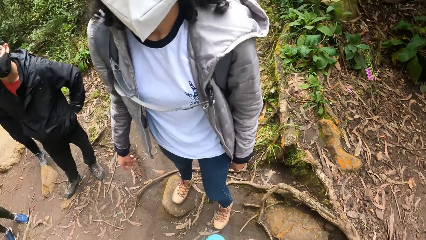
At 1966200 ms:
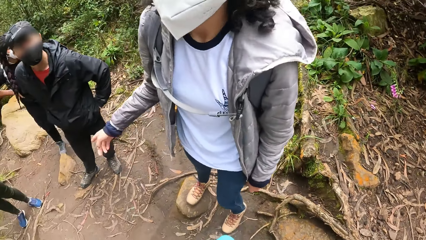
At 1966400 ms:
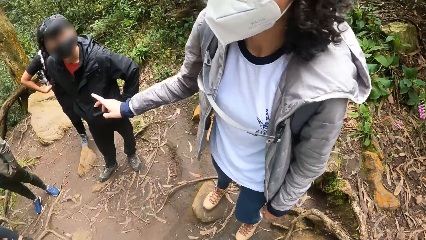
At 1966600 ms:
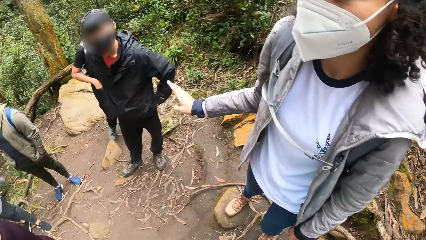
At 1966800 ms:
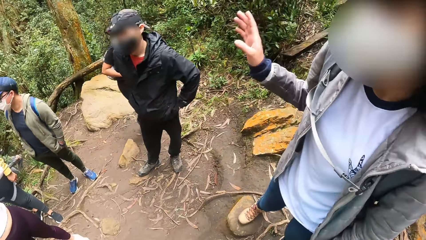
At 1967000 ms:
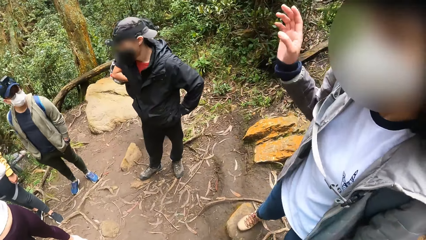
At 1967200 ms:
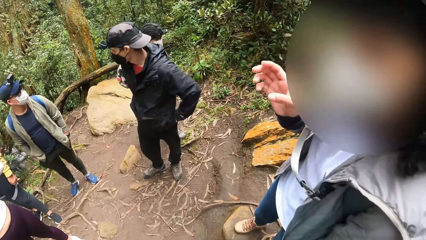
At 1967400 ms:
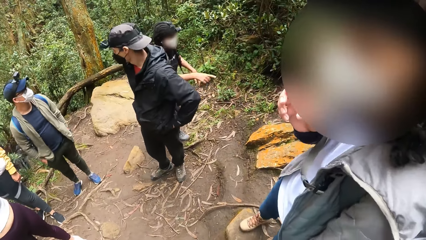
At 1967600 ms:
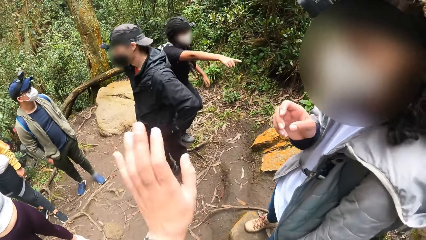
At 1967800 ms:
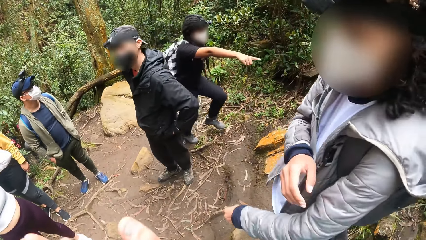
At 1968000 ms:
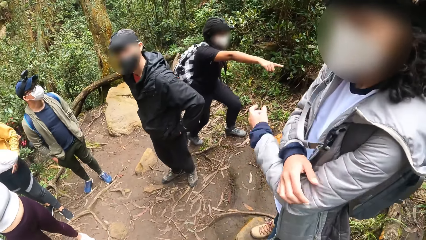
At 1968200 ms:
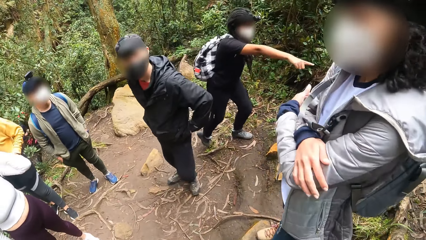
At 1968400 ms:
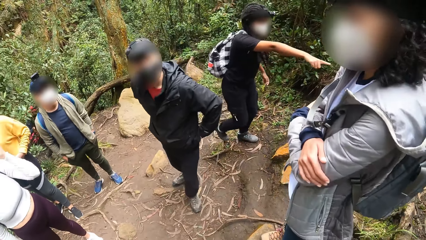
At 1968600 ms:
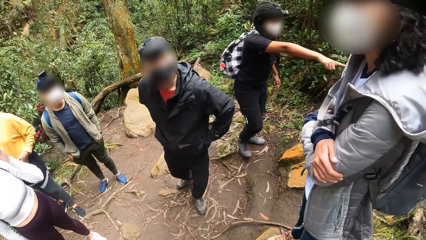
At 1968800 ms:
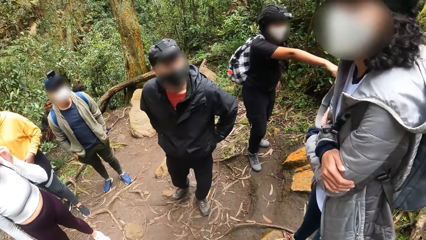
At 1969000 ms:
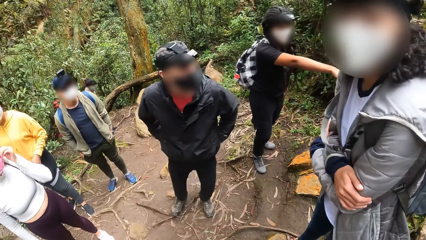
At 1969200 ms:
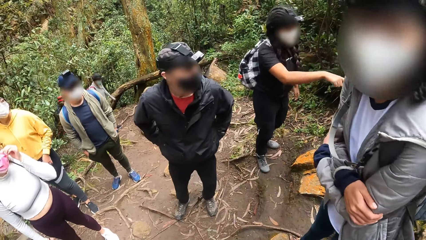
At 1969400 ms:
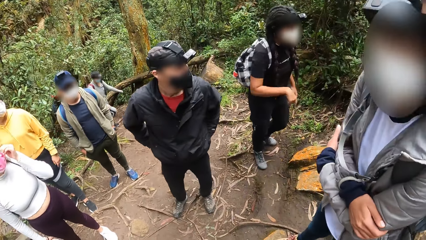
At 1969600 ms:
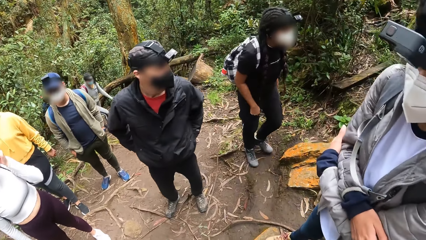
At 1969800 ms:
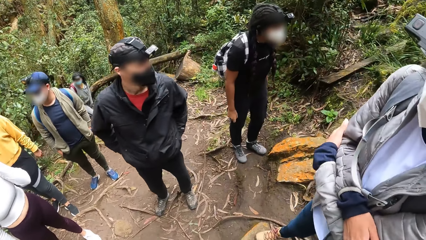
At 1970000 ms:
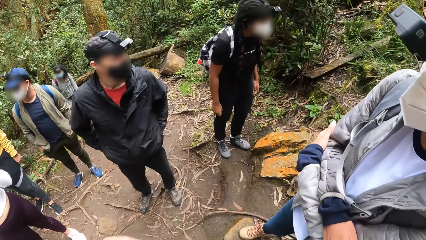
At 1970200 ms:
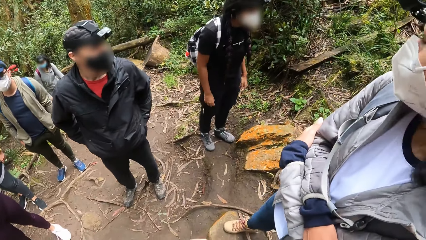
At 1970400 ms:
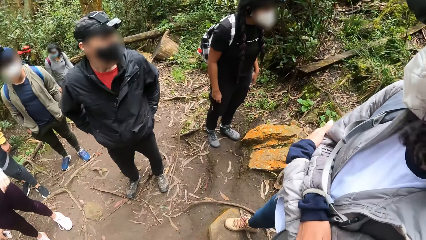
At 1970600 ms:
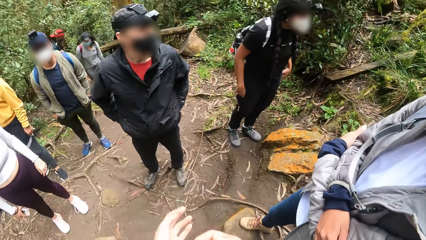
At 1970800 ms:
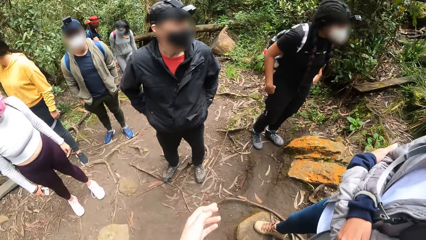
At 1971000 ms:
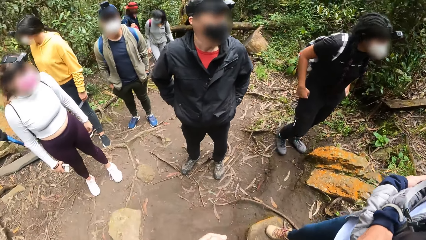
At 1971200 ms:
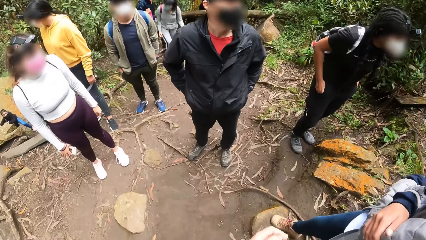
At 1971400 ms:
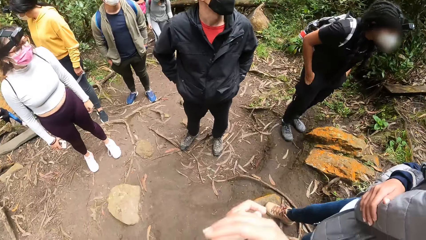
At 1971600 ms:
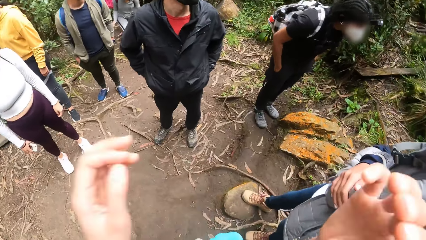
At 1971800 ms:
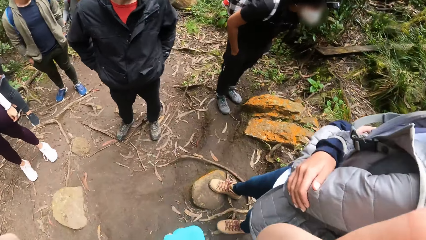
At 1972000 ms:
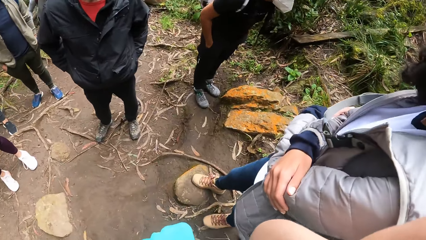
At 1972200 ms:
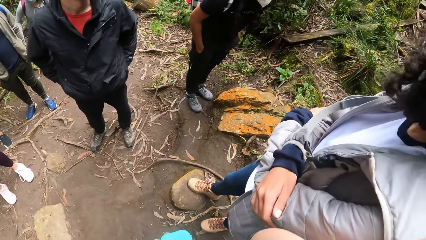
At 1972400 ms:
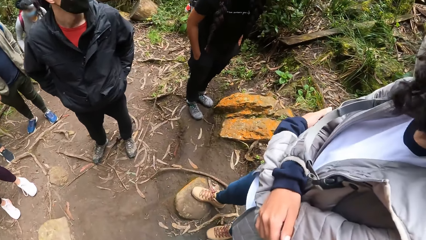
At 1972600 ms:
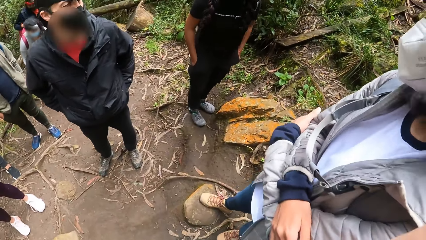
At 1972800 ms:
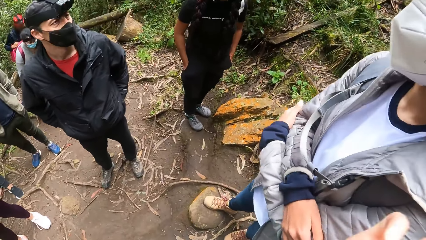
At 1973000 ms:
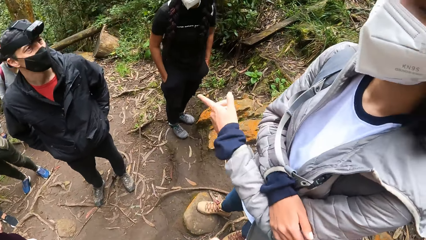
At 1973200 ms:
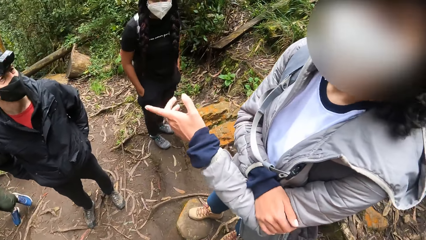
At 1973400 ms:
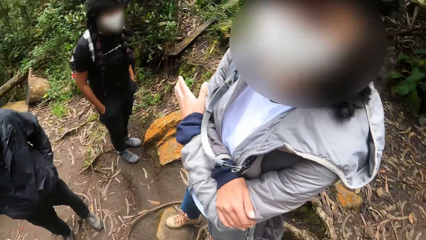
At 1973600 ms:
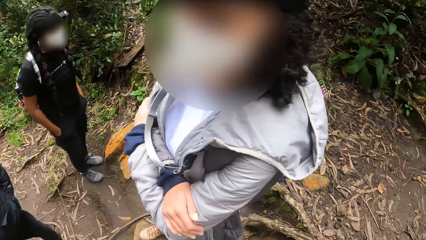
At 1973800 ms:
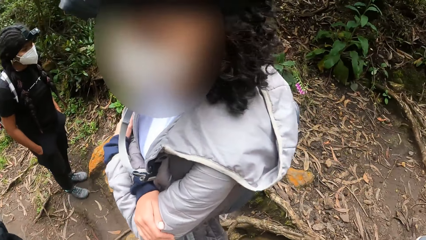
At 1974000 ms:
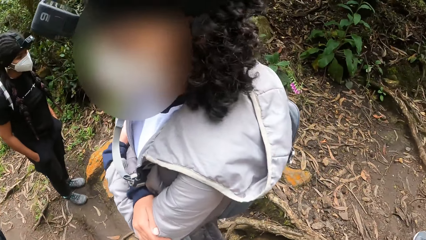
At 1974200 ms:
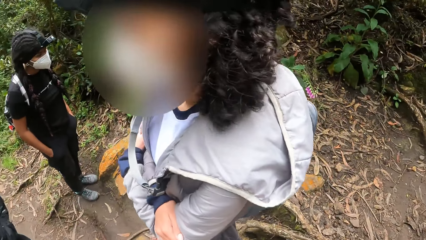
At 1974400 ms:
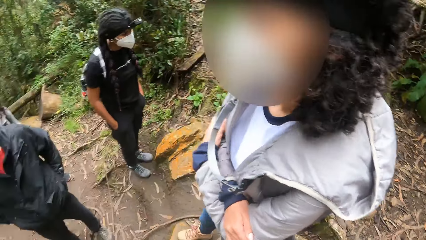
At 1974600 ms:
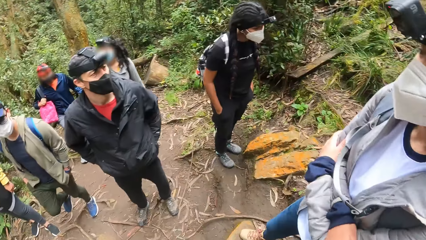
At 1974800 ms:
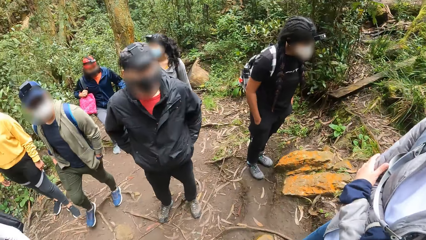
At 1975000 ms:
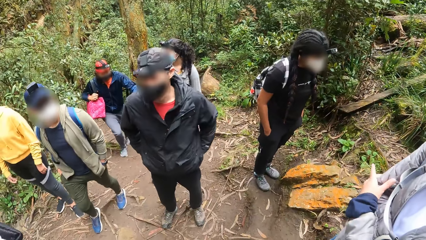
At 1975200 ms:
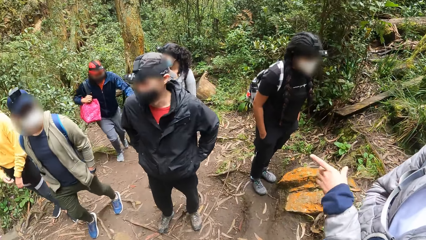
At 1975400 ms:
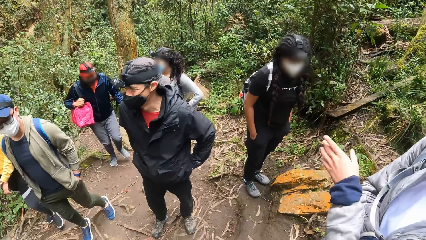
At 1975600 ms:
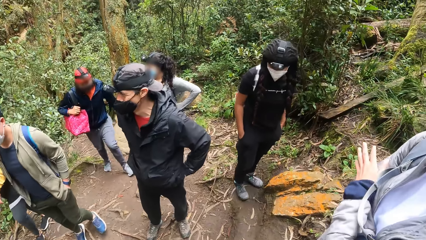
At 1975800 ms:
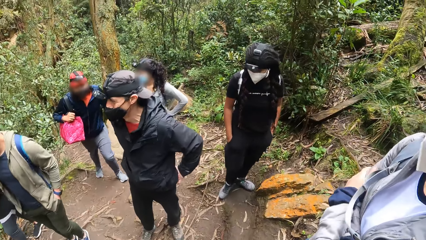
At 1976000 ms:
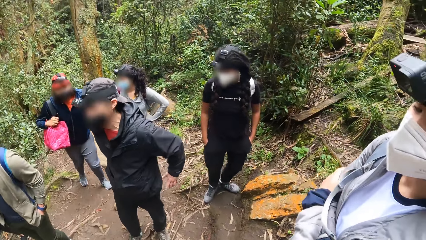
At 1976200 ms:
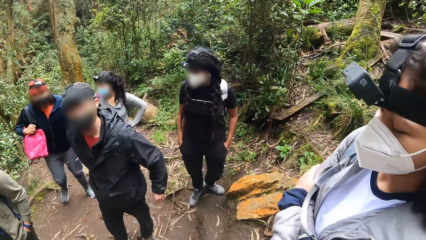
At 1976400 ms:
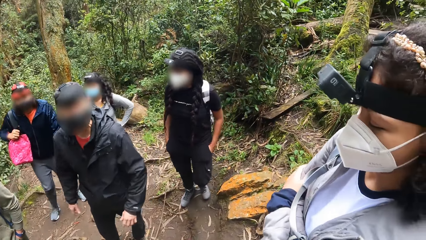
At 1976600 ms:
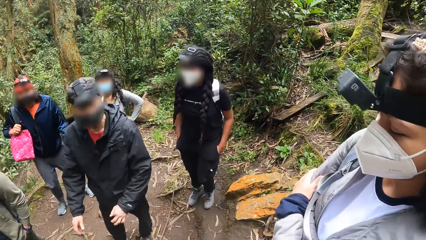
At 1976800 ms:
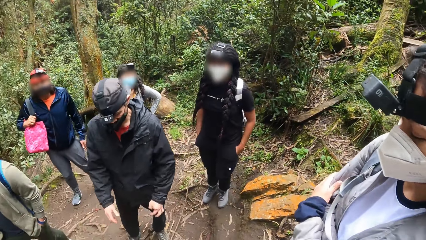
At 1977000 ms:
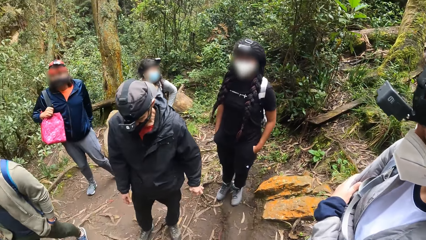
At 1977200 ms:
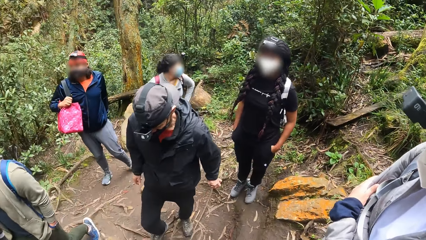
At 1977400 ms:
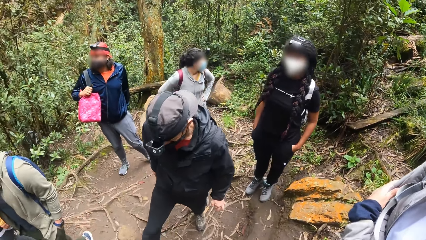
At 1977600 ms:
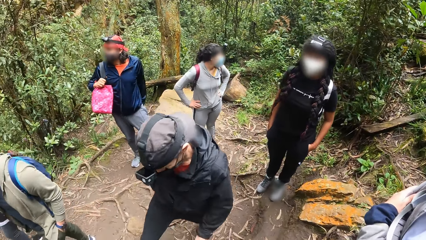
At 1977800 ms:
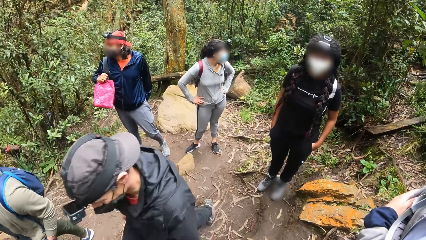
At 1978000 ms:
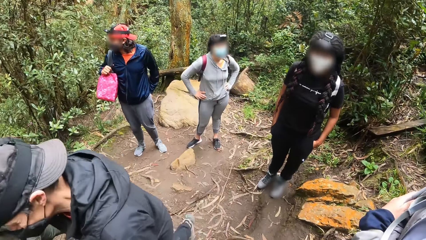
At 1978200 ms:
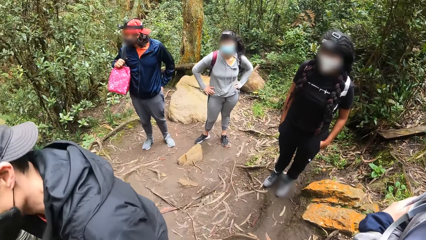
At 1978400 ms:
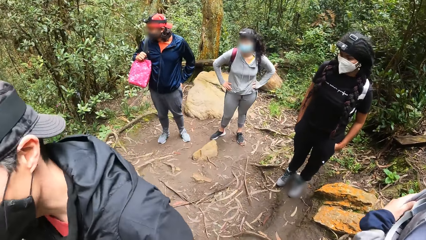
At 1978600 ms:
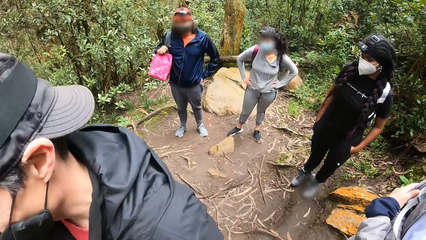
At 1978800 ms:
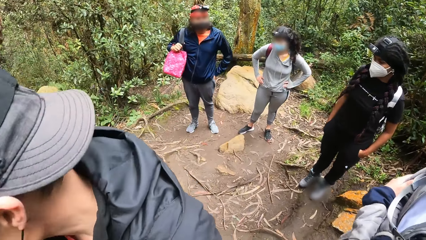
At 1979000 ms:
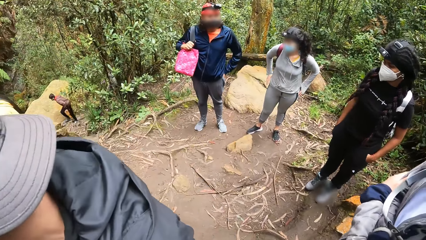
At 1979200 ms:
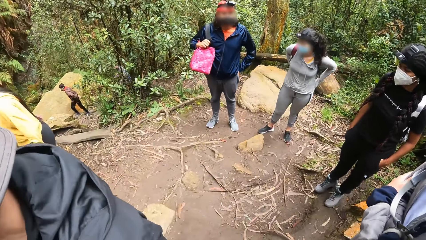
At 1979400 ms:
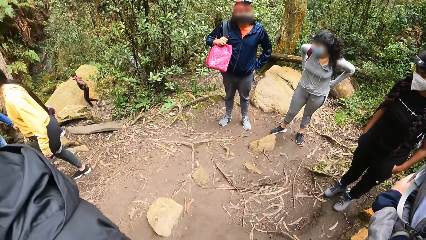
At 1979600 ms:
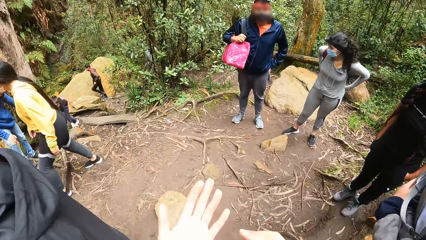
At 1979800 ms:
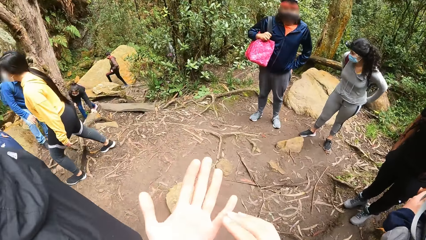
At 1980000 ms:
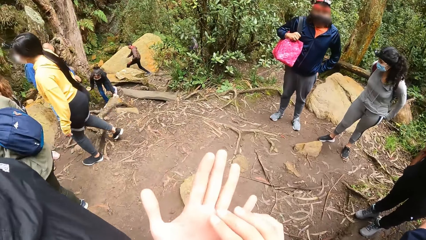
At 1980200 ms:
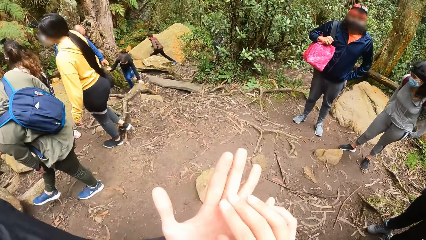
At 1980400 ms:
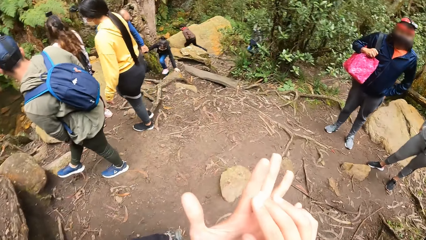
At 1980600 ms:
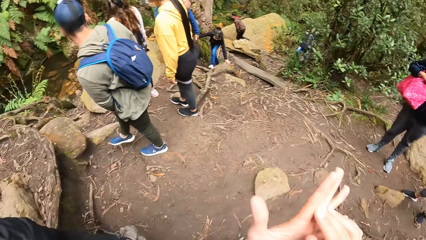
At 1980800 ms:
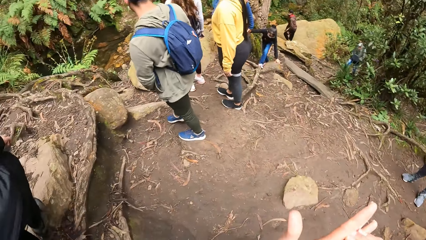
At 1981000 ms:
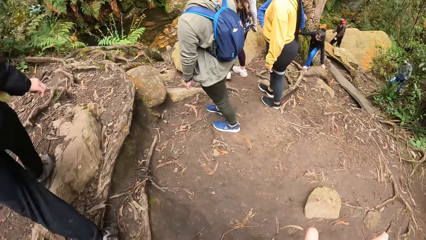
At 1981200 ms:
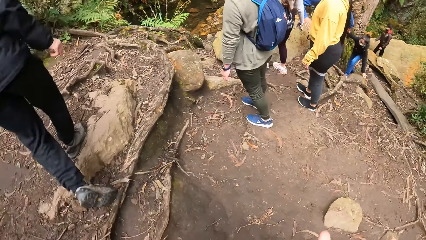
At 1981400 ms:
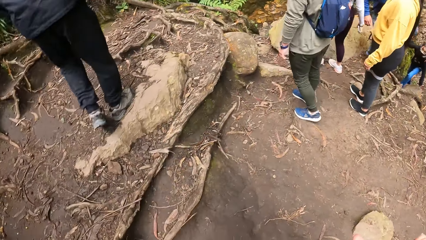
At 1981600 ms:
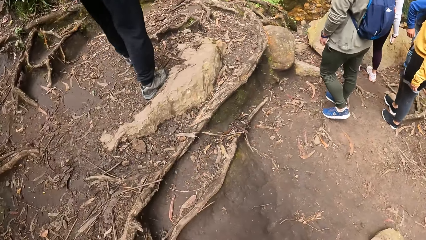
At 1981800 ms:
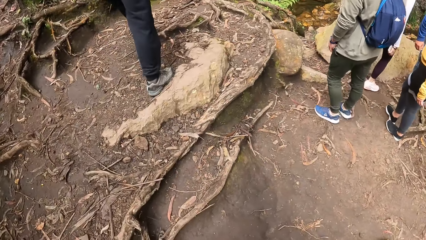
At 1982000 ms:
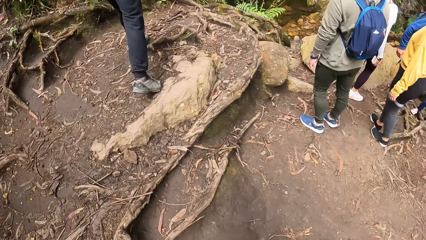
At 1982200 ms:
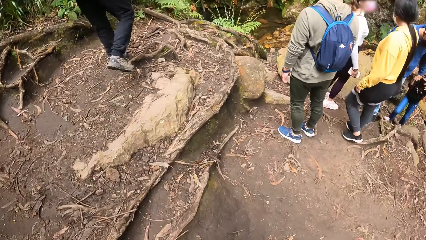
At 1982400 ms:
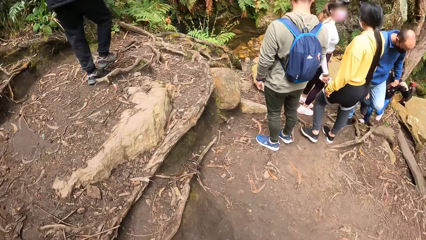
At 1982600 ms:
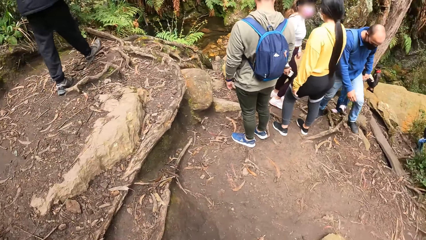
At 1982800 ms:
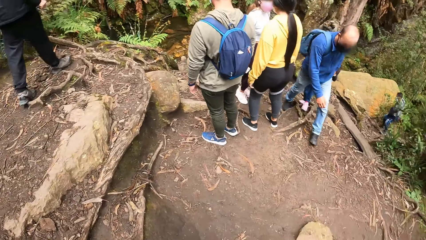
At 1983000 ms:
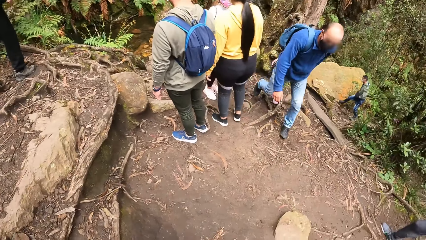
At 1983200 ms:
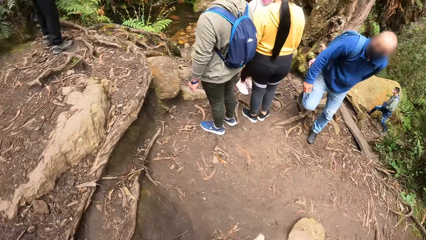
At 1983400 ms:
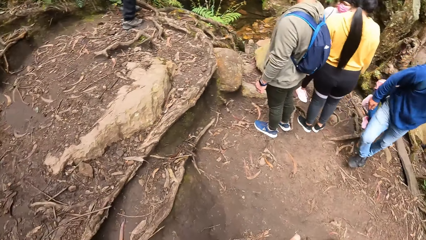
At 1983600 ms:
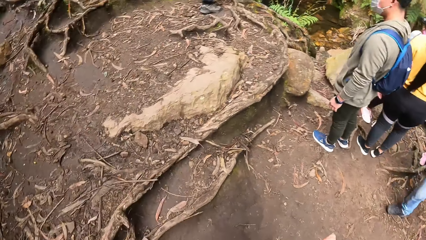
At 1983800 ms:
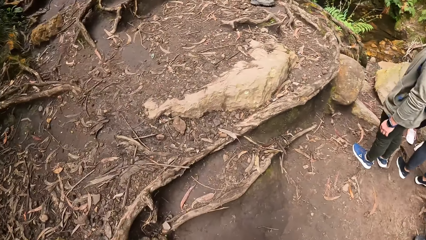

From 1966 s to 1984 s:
The woman makes a hand gesture with her right hand. Another woman points her right hand up the hill. The camera wearer makes hand gestures with her left hand. She interacts with a lady. She lifts her hands toward her head. The lady gestures at the camera wearer. The camera wearer rubs her left hand with her right hand.
